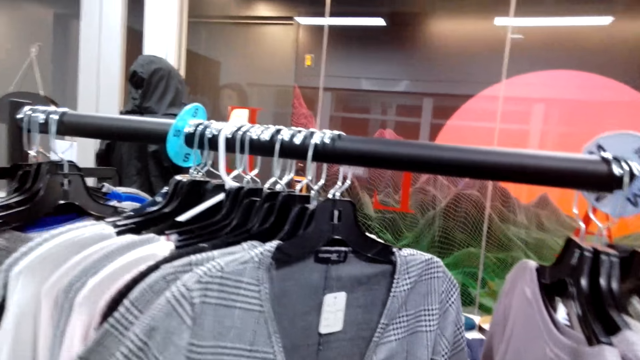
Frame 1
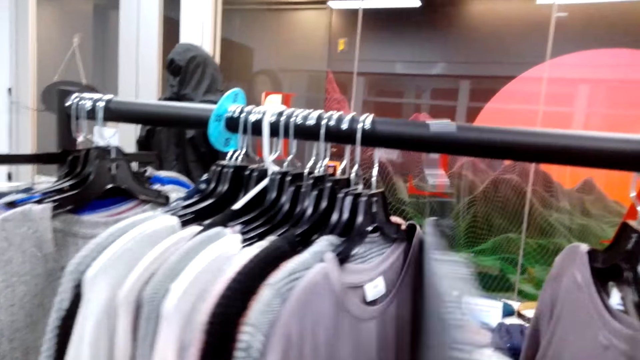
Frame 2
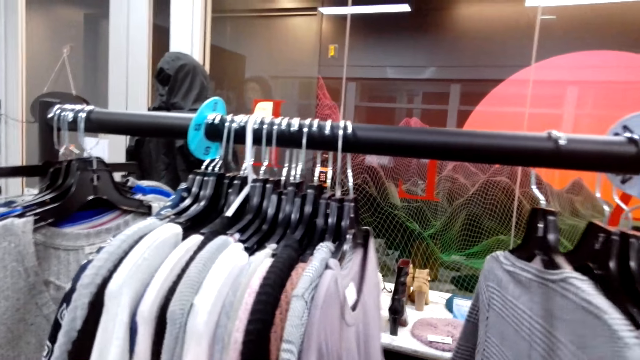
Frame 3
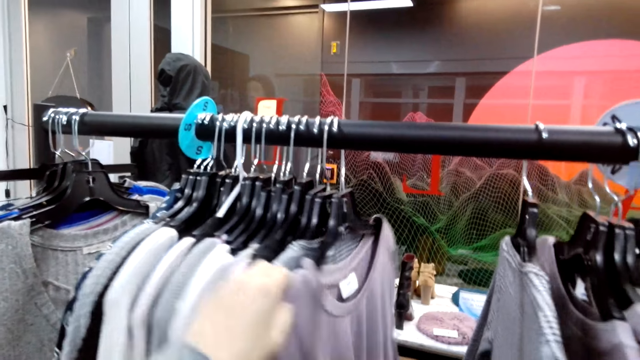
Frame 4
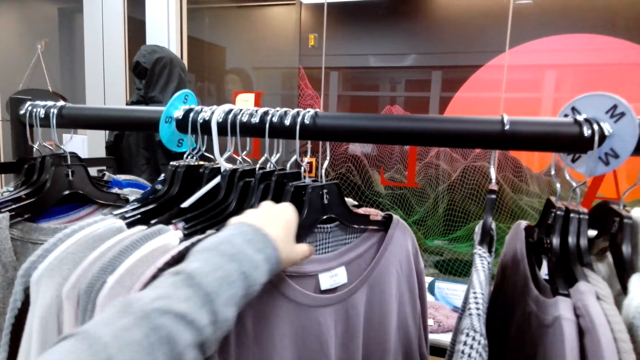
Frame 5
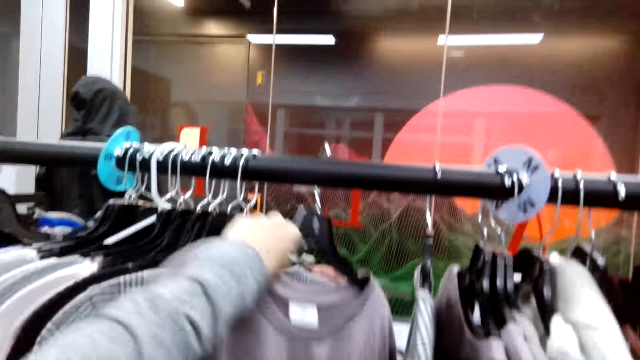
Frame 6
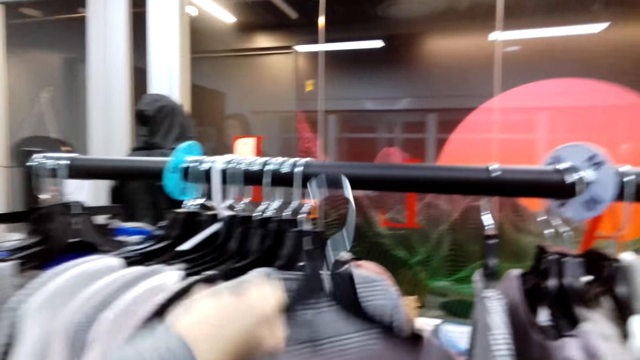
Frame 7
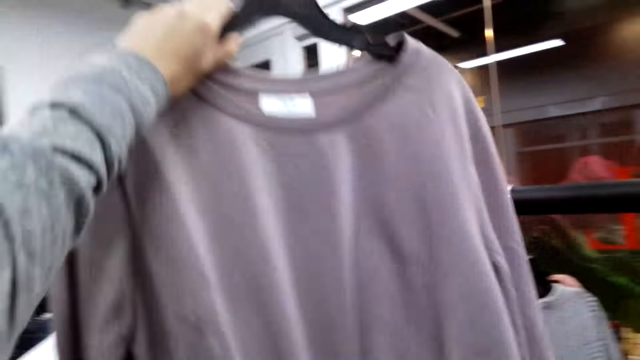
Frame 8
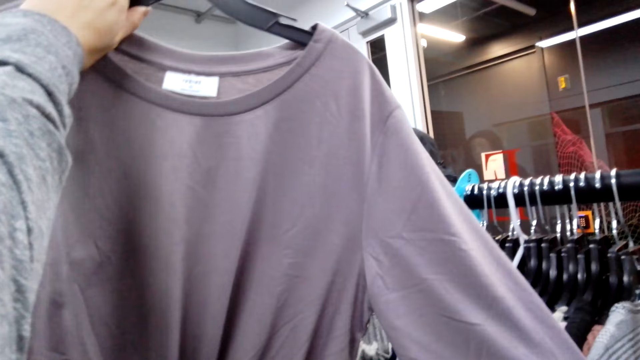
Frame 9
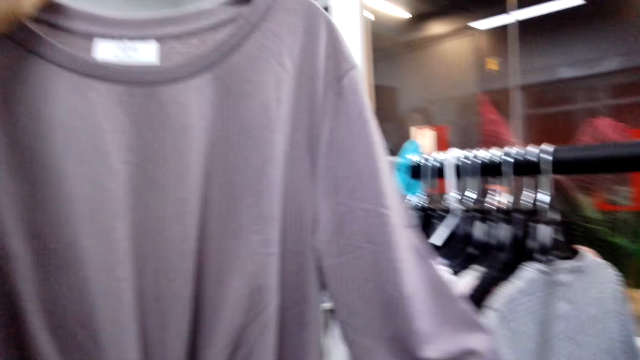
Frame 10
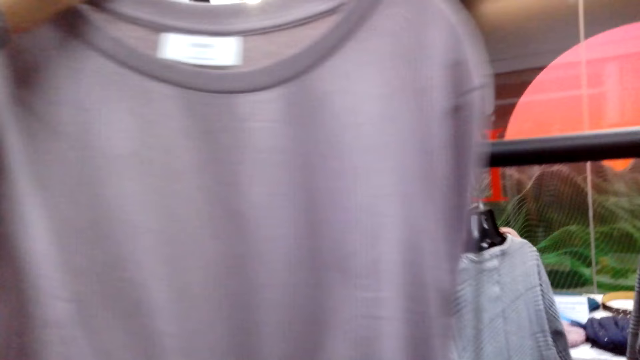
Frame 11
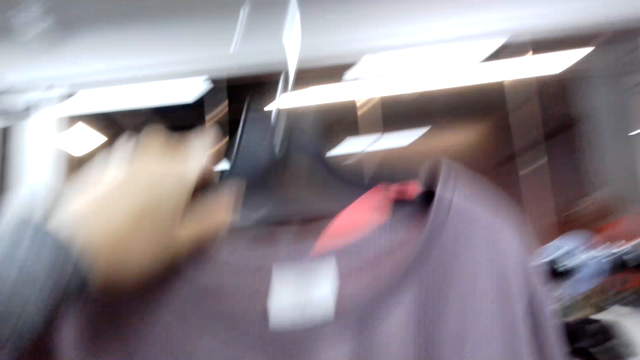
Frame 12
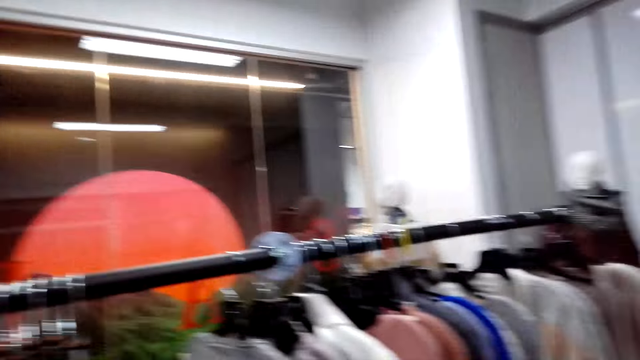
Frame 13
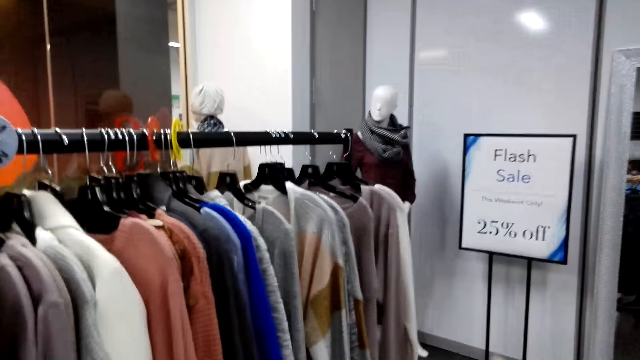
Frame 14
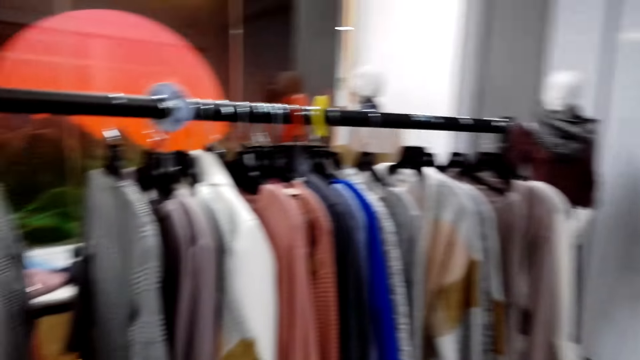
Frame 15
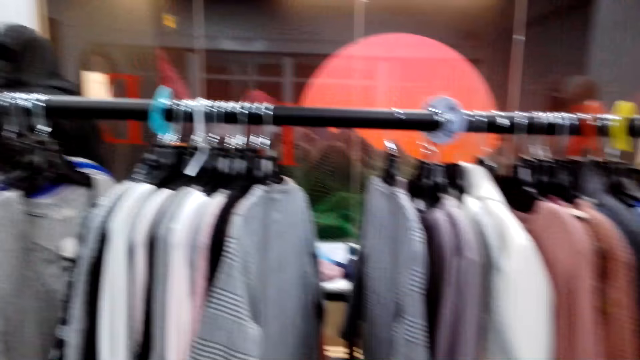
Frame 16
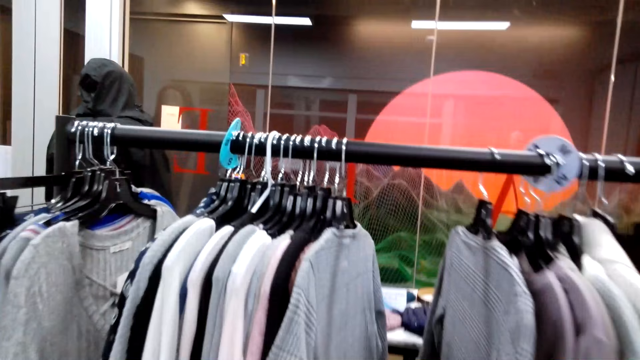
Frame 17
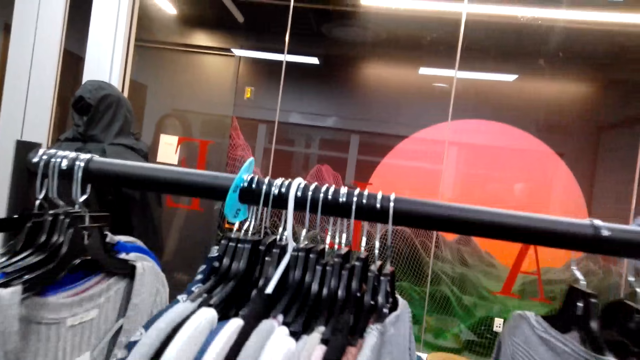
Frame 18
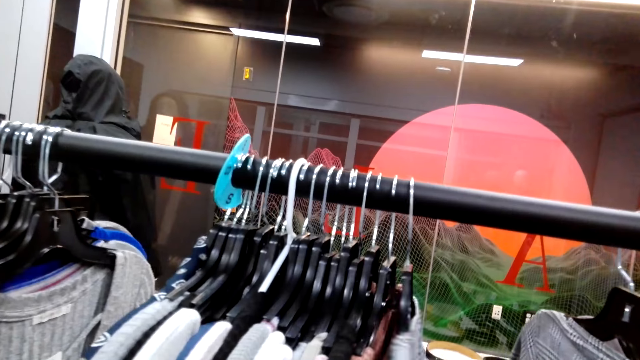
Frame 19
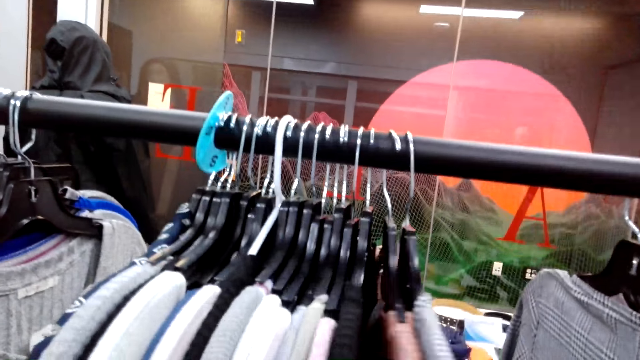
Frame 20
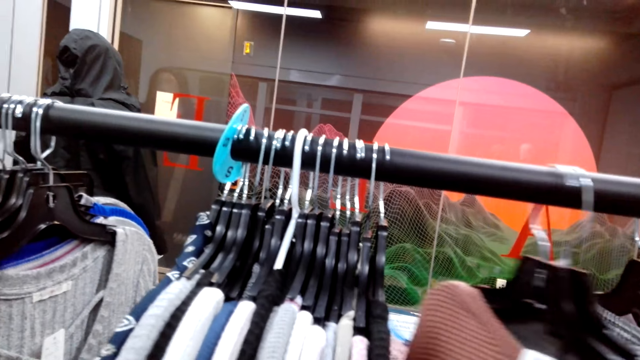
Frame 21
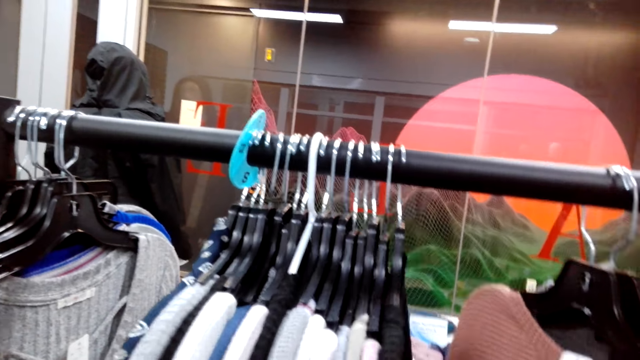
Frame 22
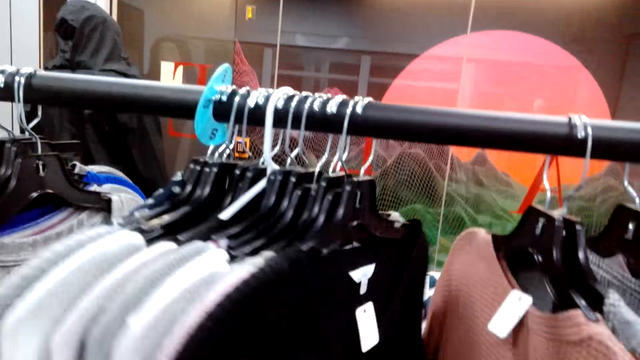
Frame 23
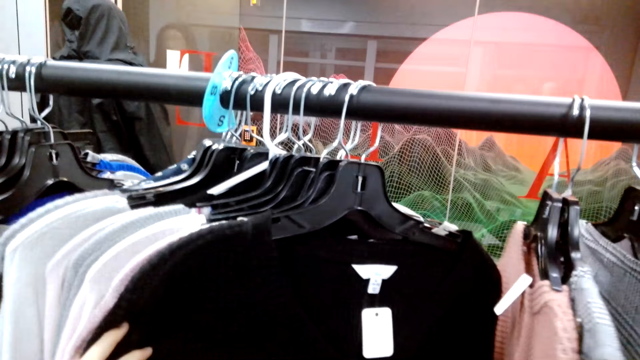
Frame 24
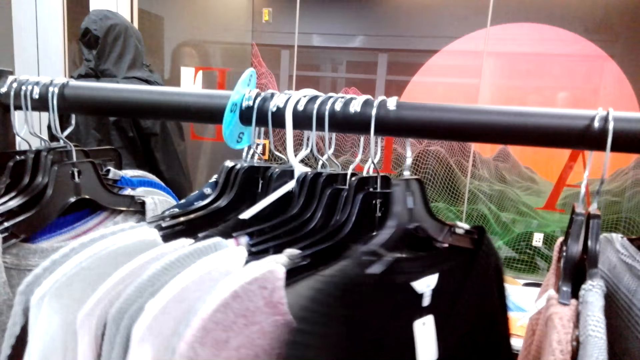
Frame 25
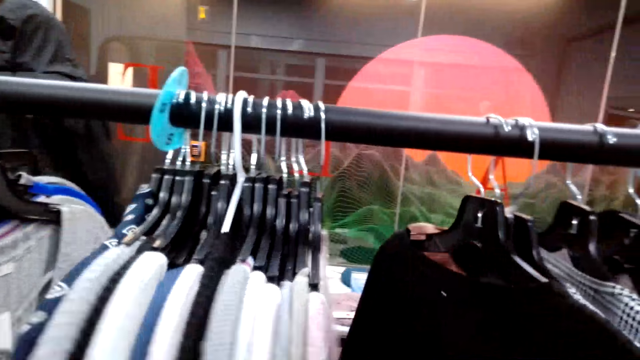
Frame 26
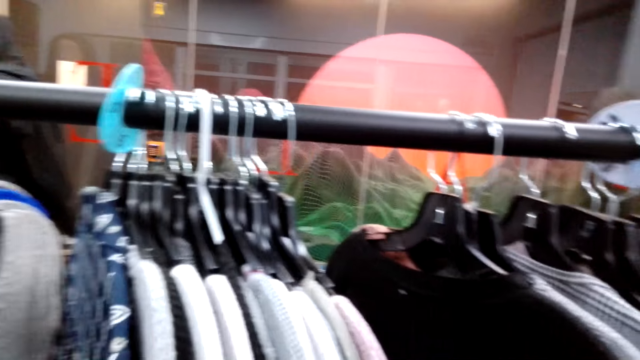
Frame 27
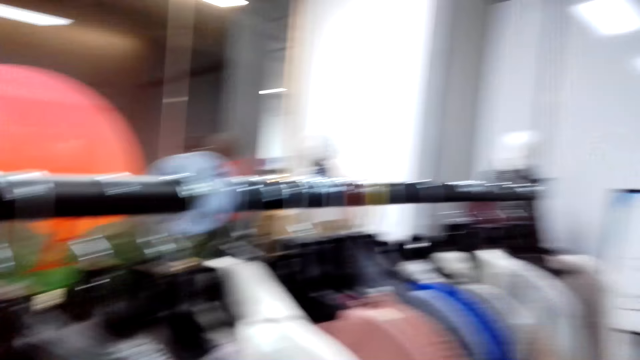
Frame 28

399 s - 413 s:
The camera wearer sings in the store. They touch the sweater. They pick the sweater top from the hanging rack. They look at the sweater top. They lift up the sweater, put the sweater down and move around the shop. They look at the sweater tops on the hanging rack. They touch the sweater.

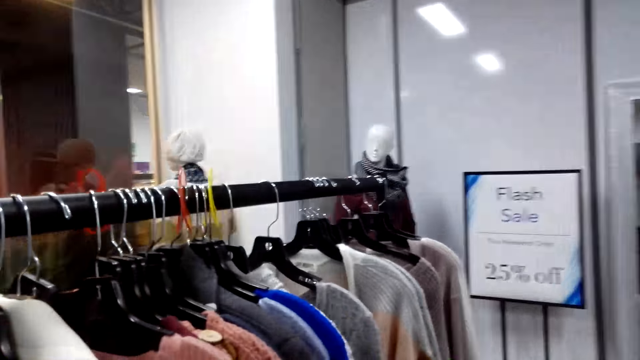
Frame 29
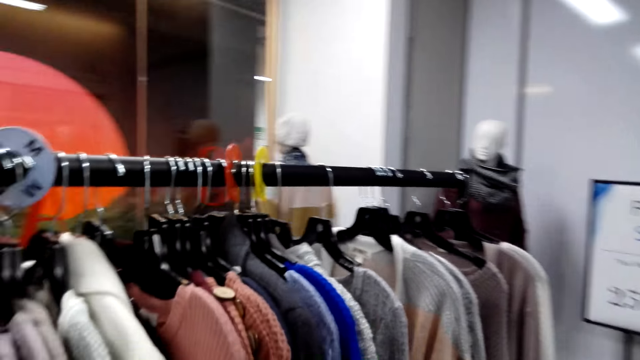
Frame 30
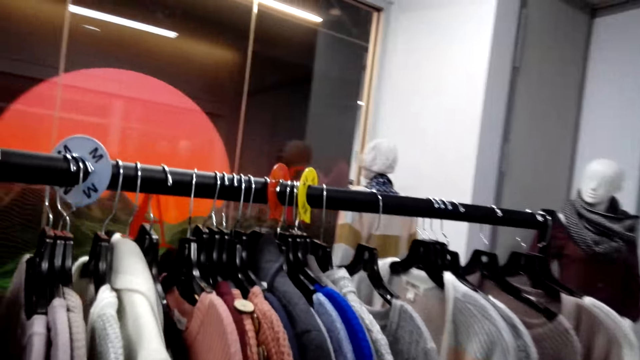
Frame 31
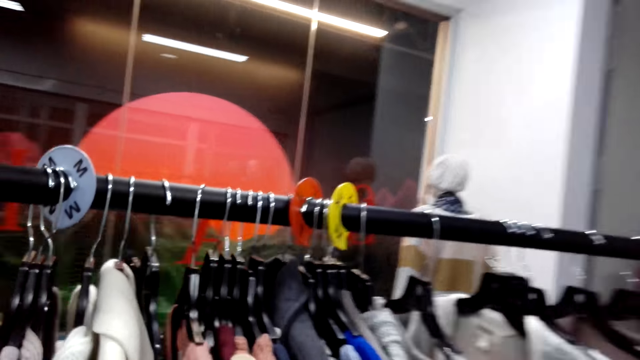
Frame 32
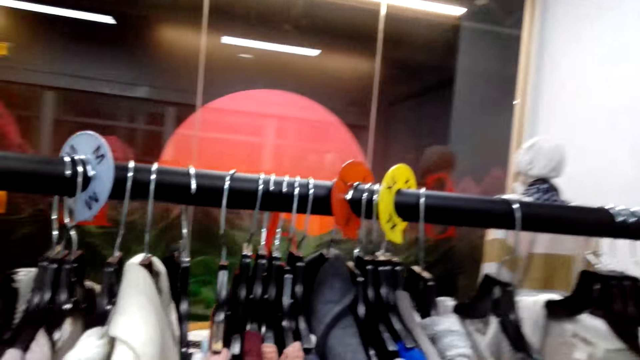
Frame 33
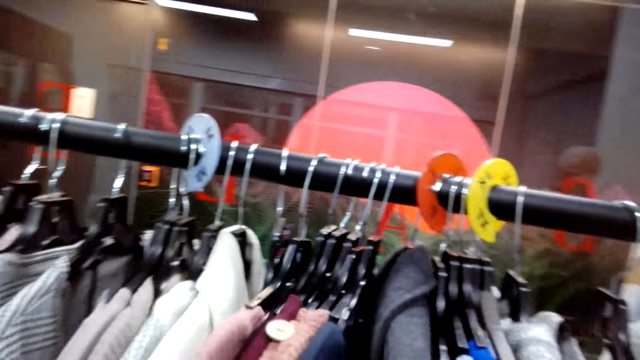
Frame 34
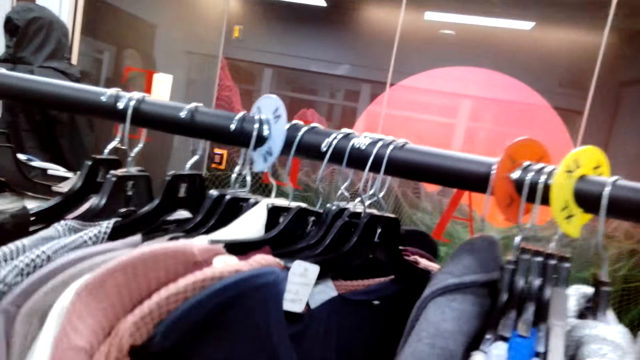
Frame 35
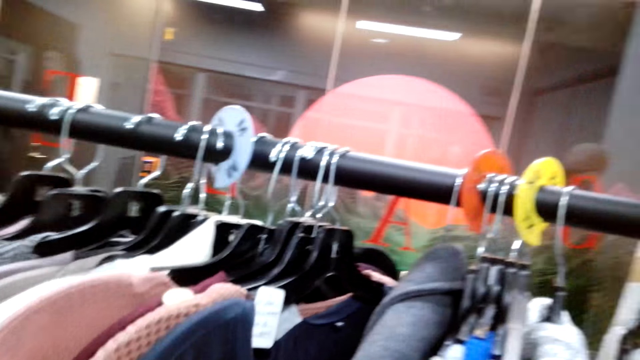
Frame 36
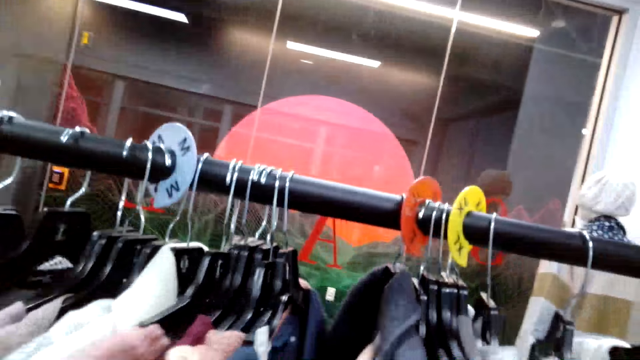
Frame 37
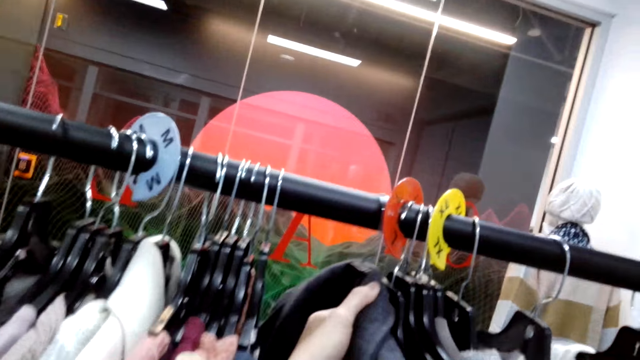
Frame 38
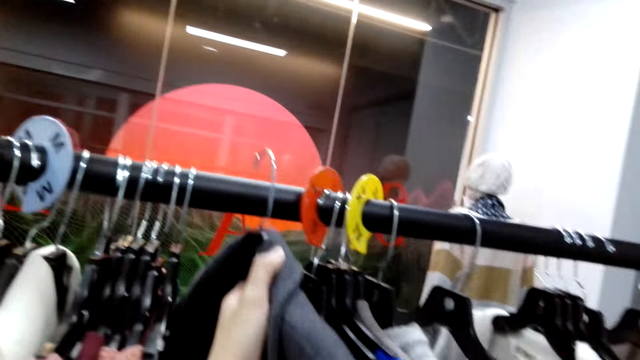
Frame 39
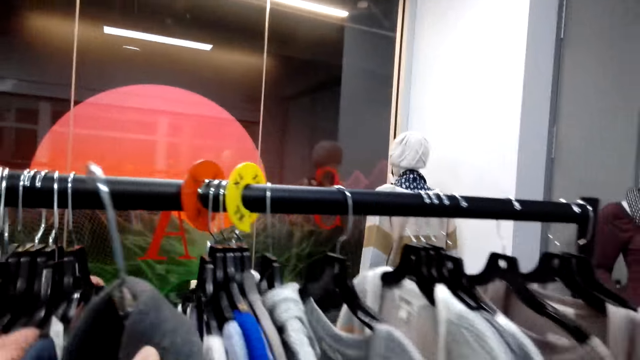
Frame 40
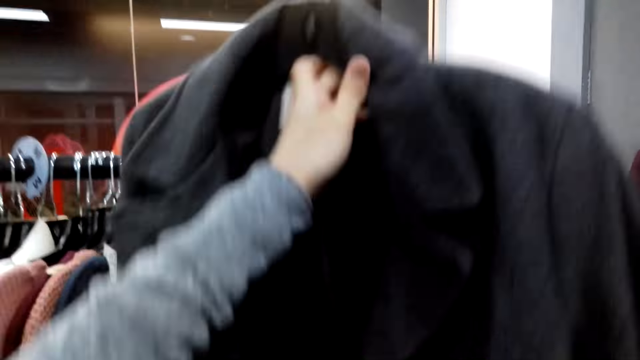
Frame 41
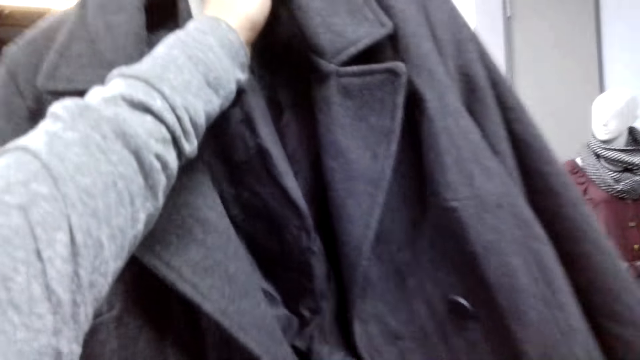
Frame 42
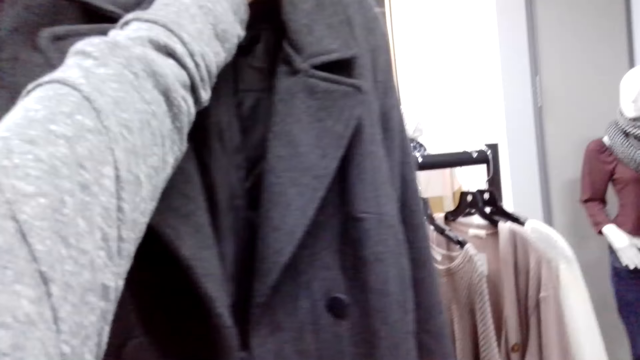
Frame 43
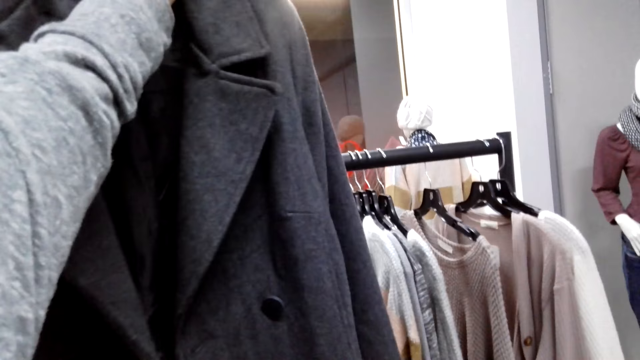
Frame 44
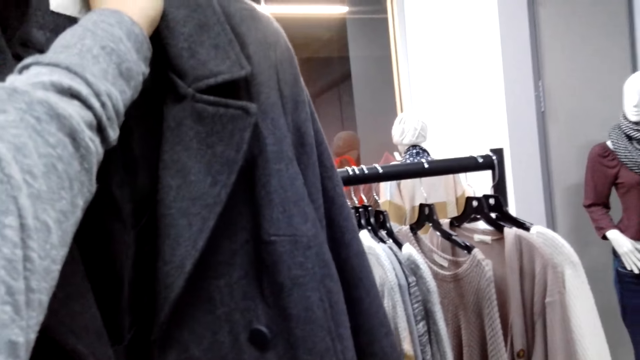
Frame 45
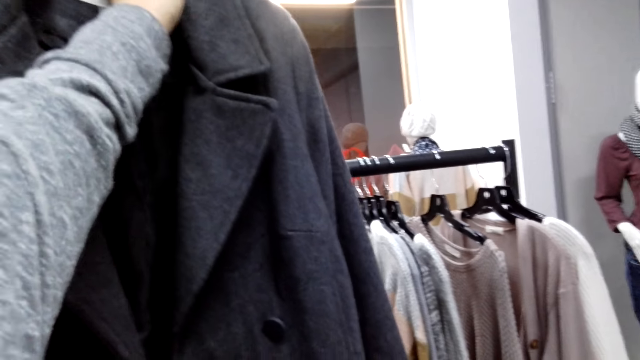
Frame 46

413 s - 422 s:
The camera wearer picks the coat from the hanging rack. They lift up the coat. They look at the coat.
